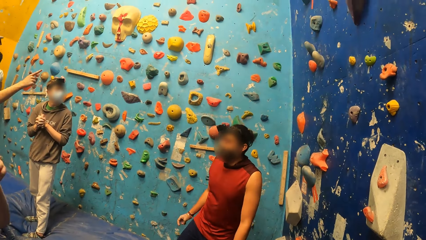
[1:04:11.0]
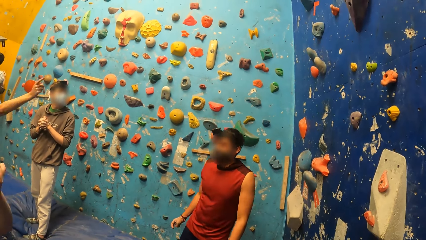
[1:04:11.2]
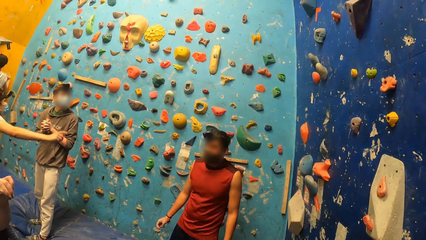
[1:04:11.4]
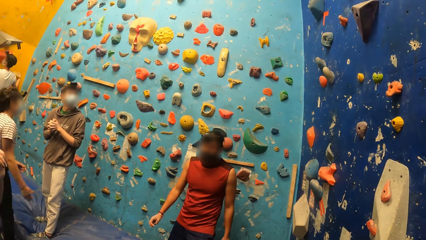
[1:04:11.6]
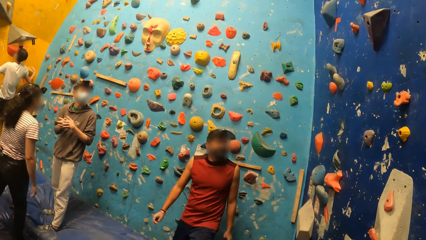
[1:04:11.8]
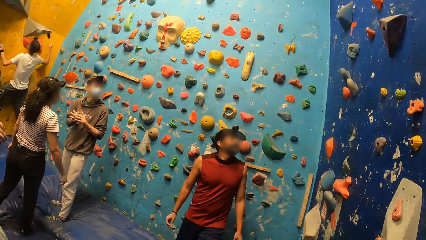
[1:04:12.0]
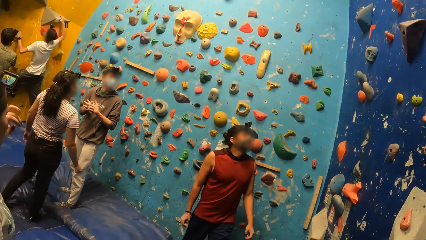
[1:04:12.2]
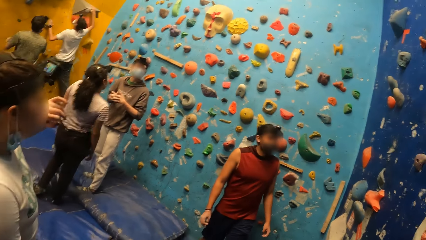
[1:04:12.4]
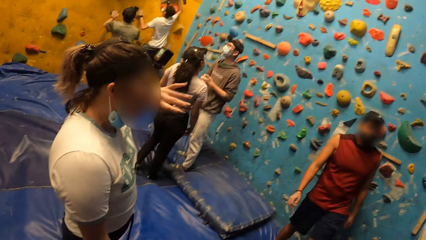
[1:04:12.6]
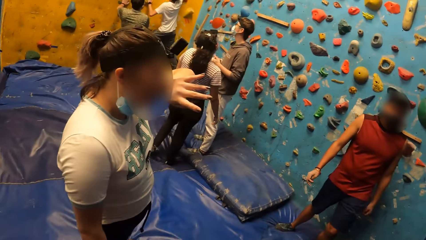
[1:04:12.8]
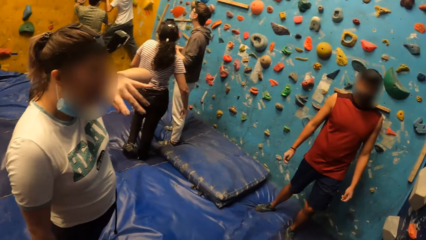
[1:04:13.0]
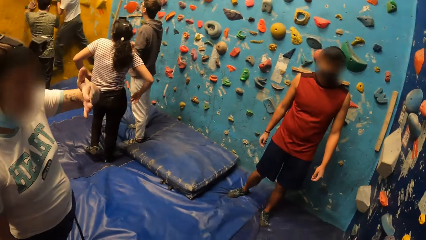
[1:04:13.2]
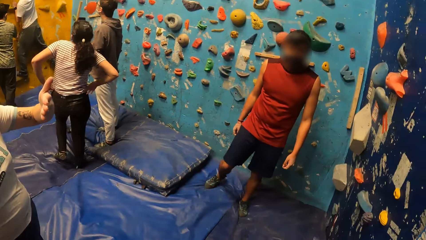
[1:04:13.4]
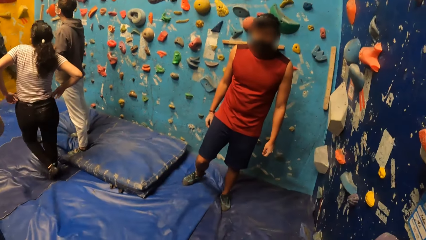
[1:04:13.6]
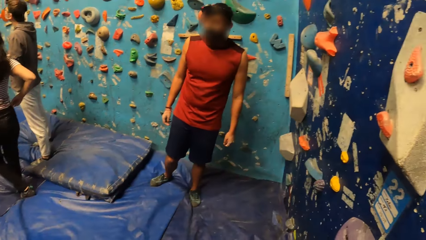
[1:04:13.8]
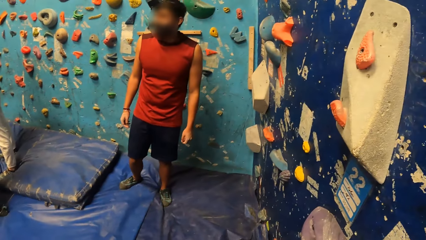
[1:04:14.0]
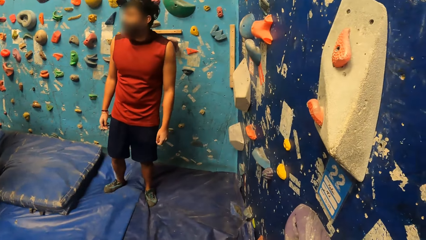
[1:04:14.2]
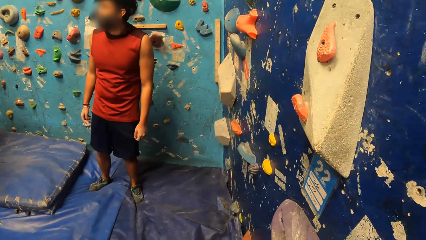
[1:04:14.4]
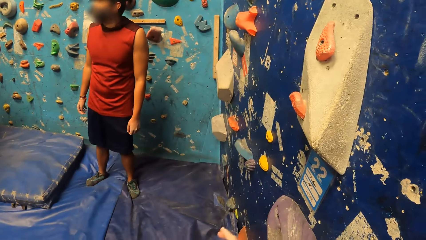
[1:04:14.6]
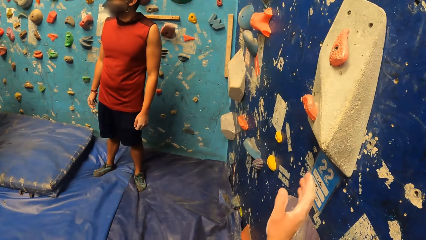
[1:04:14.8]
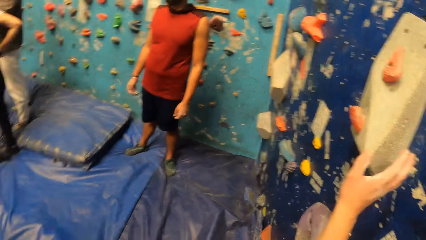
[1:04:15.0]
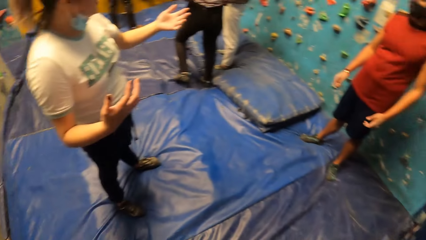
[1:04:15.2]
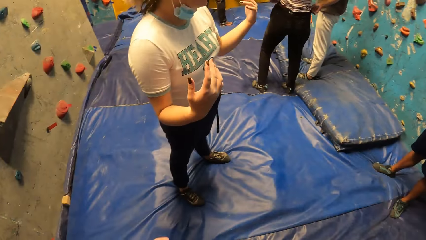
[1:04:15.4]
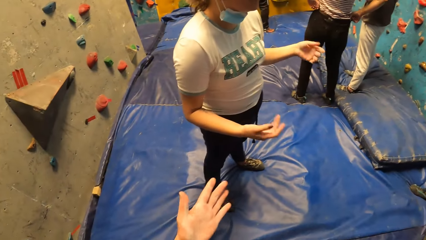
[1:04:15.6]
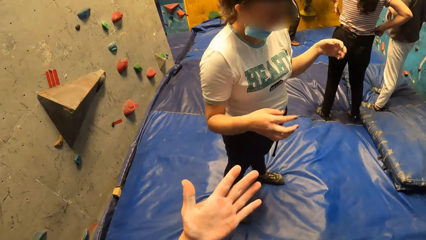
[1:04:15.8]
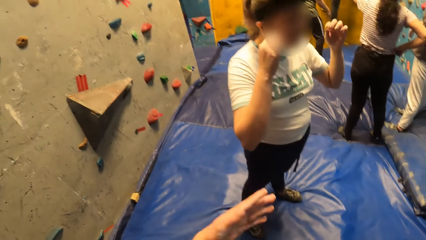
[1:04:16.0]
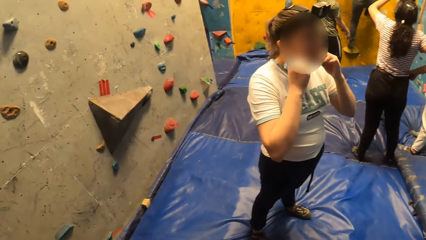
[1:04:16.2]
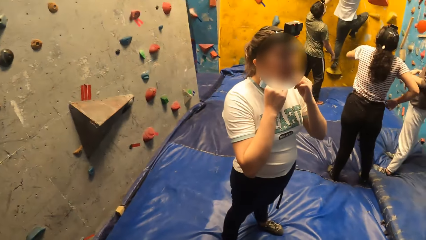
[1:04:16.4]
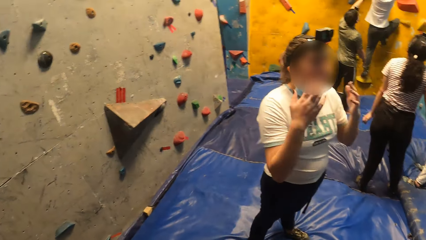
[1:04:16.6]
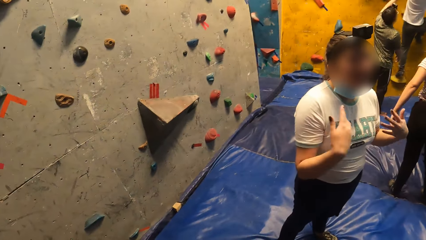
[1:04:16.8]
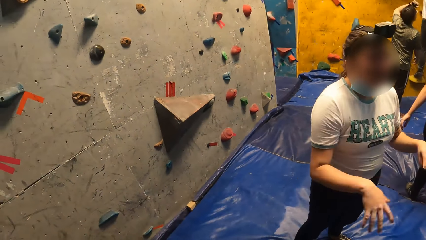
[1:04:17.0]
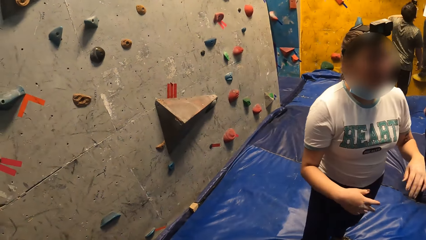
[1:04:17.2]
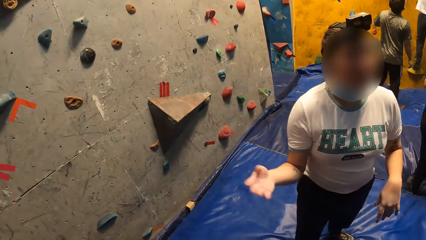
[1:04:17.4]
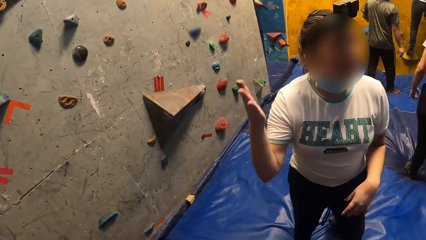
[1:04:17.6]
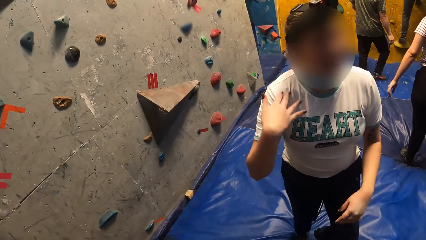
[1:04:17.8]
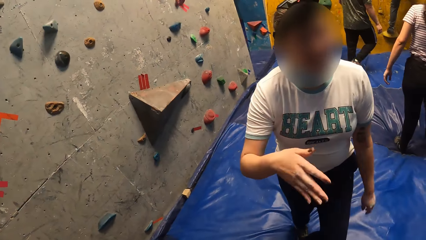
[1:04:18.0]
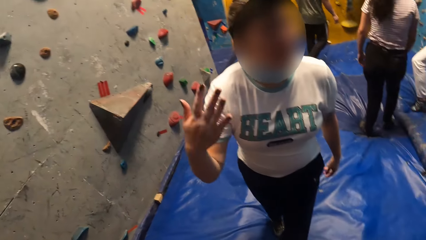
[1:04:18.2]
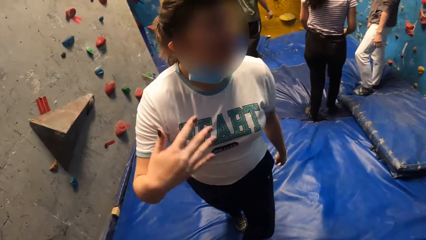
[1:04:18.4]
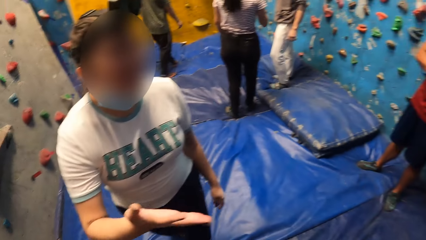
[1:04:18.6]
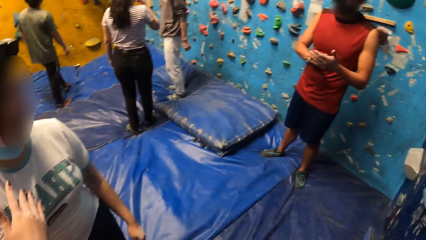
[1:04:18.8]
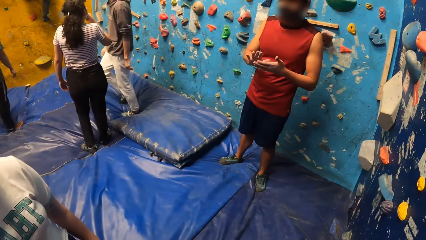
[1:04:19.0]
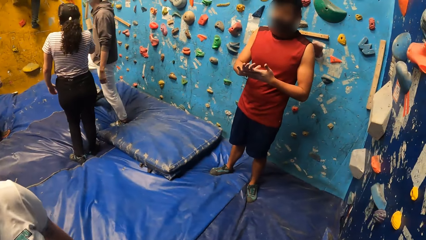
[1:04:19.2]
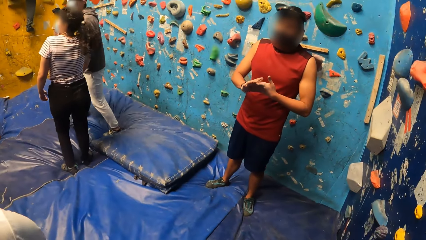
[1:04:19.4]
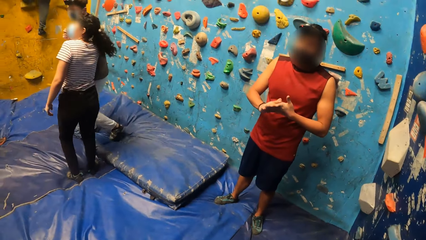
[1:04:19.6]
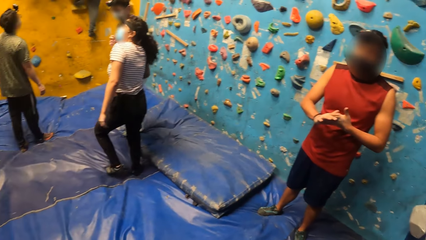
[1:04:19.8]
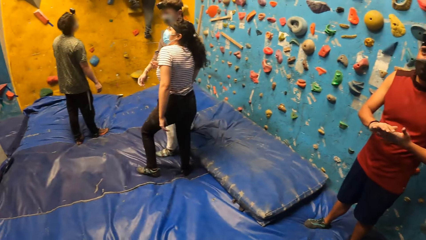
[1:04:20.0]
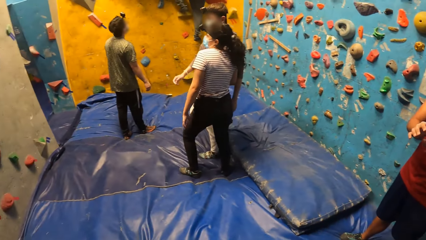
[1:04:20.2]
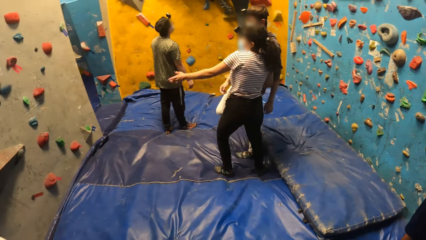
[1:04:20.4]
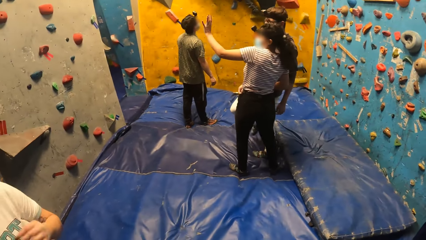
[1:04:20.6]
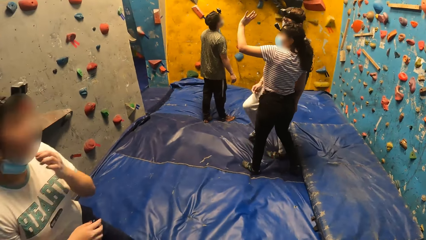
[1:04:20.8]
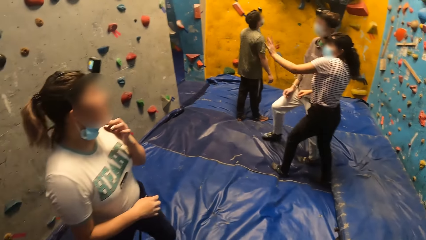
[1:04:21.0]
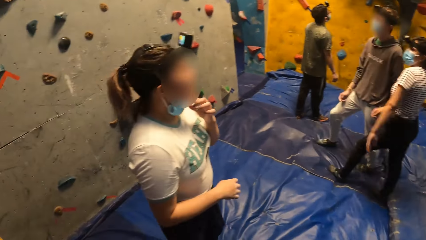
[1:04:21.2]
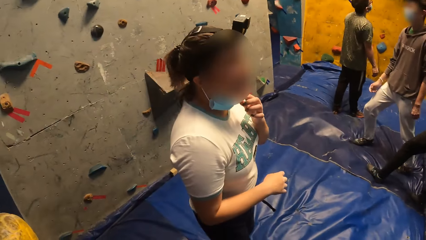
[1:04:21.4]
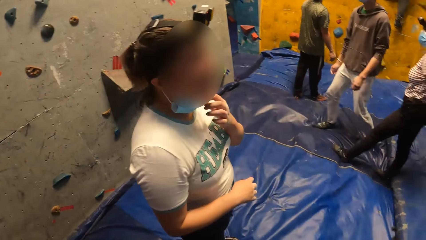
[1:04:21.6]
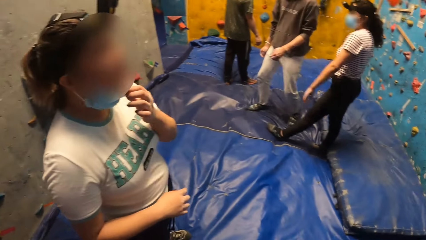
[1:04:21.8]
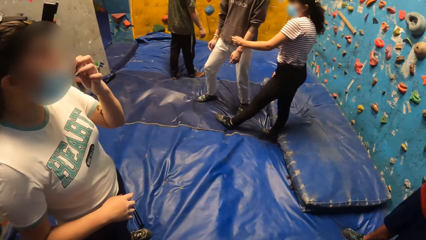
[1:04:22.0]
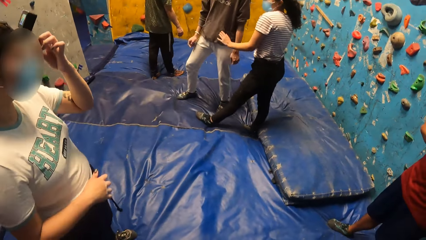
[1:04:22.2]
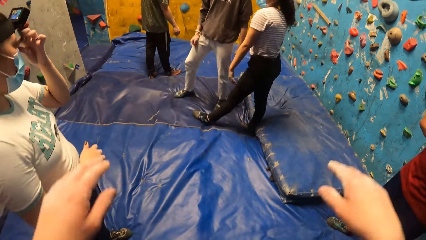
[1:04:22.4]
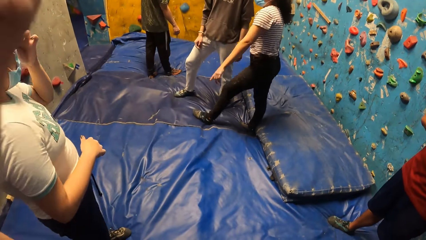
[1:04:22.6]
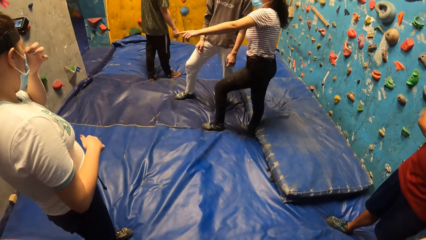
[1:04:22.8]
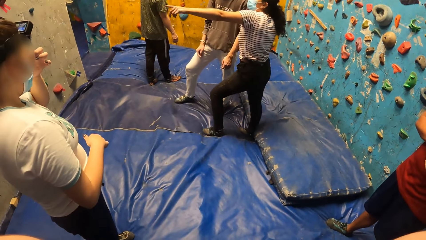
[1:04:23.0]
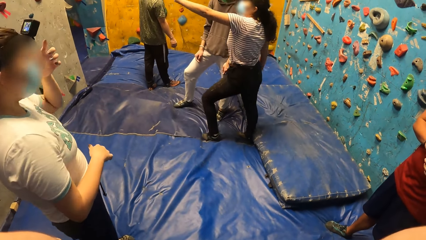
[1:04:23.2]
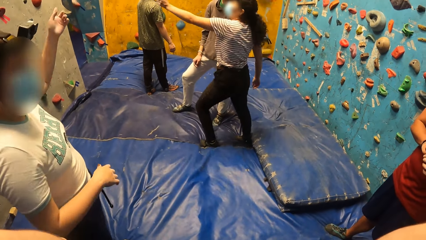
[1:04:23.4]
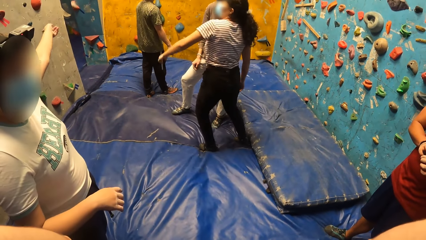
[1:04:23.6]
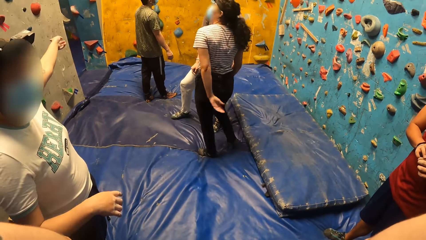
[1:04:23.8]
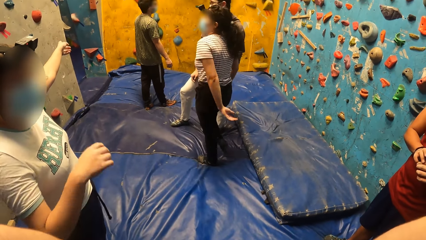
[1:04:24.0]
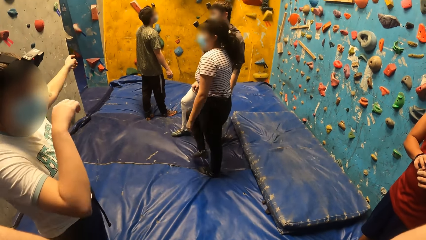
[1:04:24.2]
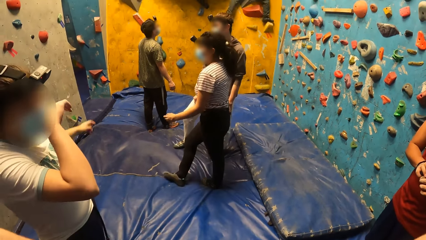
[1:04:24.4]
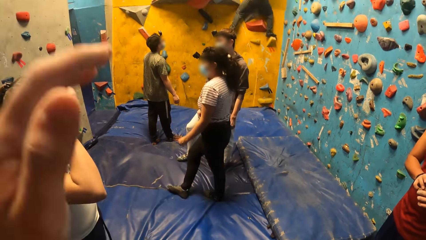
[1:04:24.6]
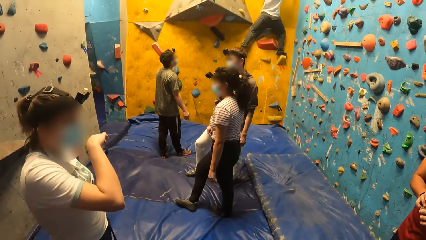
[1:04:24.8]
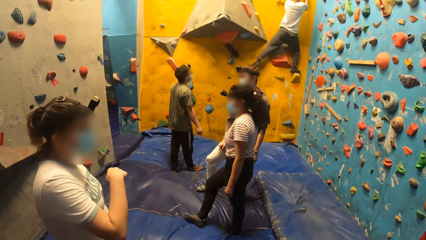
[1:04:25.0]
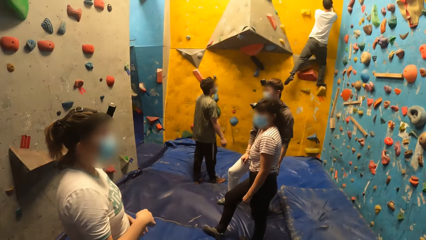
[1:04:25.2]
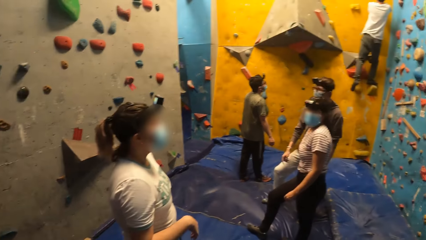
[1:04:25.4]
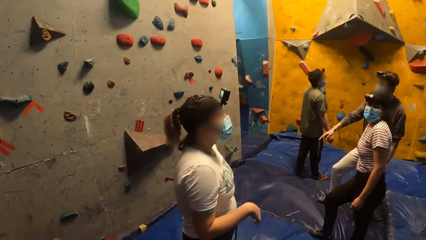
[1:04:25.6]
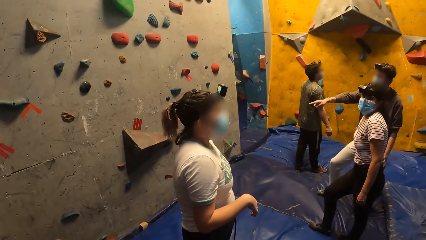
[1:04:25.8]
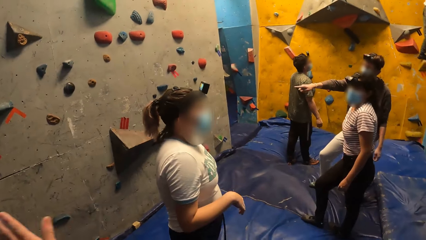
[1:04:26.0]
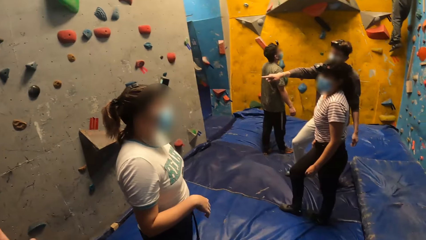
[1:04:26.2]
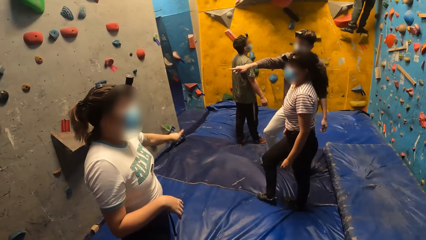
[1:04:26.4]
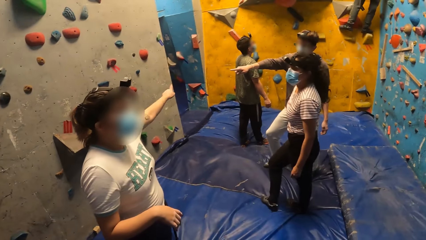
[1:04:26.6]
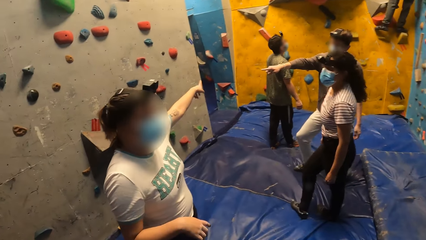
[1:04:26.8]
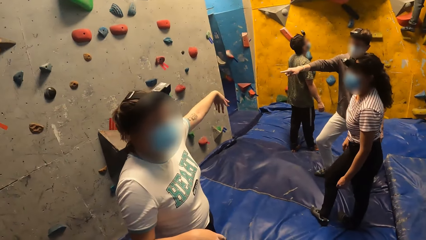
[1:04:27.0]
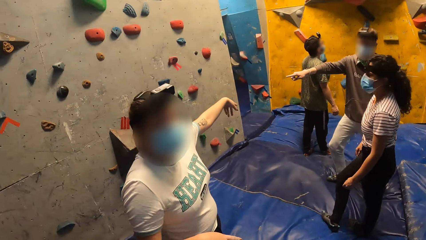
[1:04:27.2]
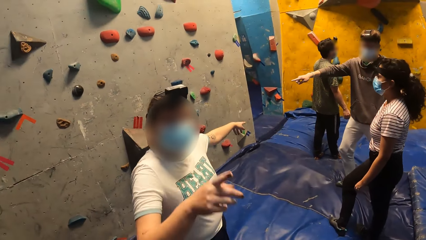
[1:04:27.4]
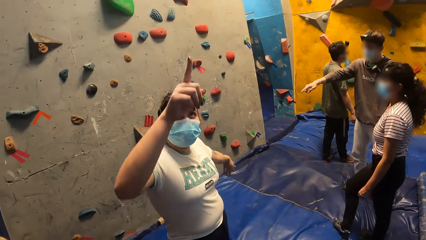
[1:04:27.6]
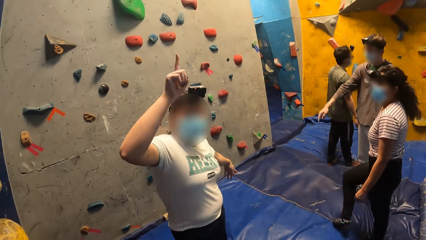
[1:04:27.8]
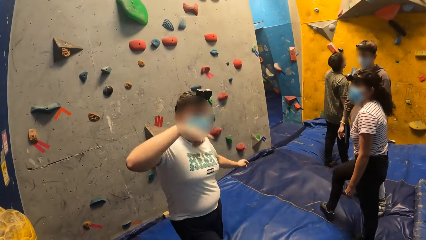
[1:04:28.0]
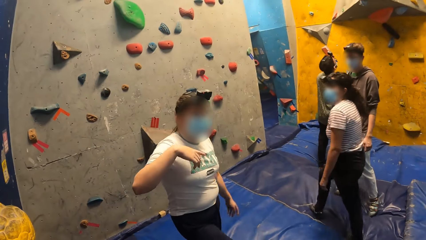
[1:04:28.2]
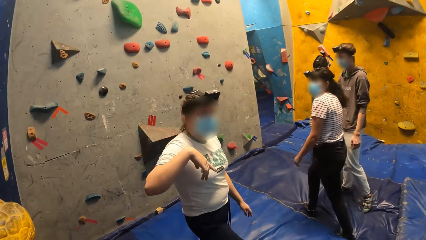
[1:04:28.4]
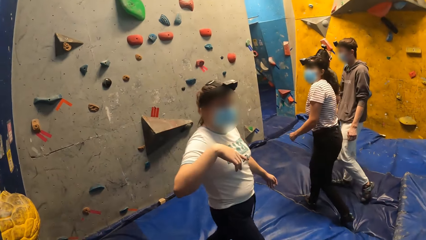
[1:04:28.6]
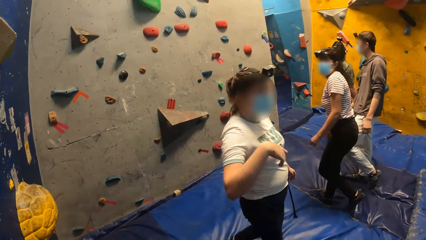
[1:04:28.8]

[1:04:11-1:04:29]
A woman points at the climb wall. A man climbs the climb wall. Another woman wipes her eye with her hand. The first woman holds his waist with both her hands. The camera wearer moves a hand. The second woman converses with another man and a third man. The camera wearer looks around the room. A fourth man walks towards the climb wall. The first woman points on the climb wall. The camera wearer lifts hands. The first woman points on the climb wall again. The second woman points on the climb wall. The camera wearer lowers hands. The first man climbs the climb wall. The camera wearer looks around the room. The fourth man points on the climb wall. The second woman points on the climb wall. The second woman points up the climb wall.
